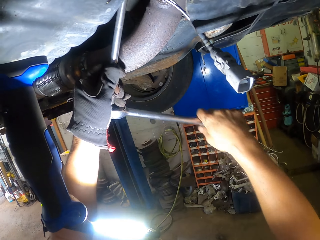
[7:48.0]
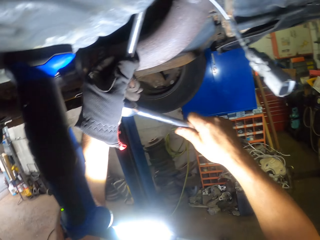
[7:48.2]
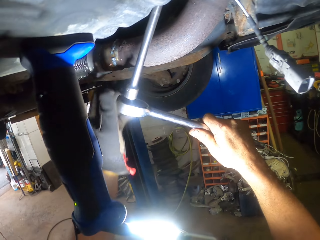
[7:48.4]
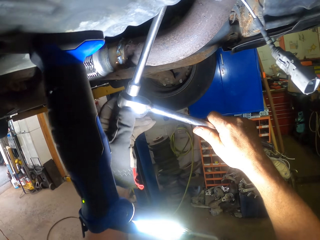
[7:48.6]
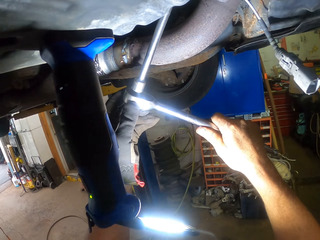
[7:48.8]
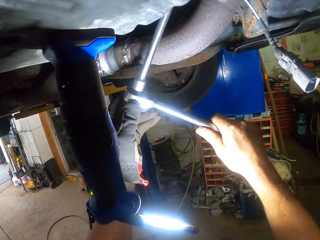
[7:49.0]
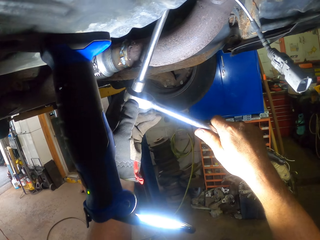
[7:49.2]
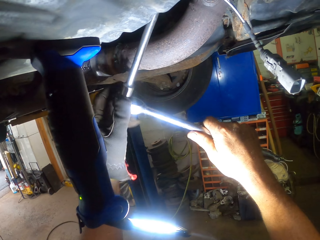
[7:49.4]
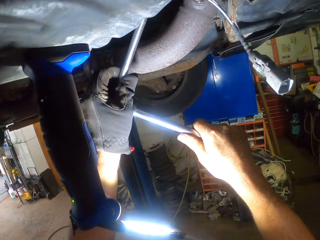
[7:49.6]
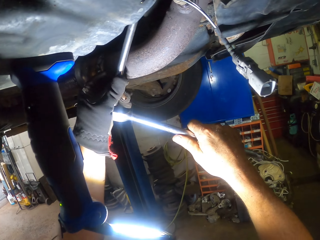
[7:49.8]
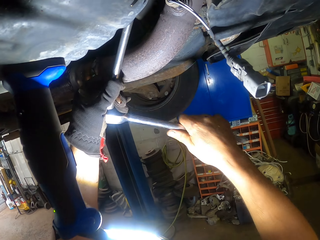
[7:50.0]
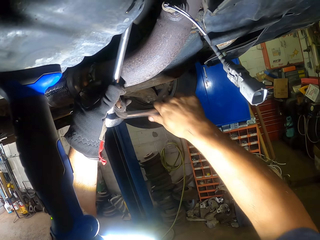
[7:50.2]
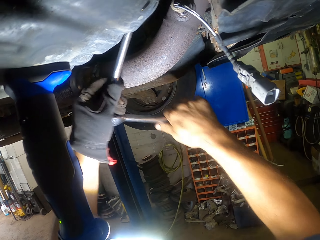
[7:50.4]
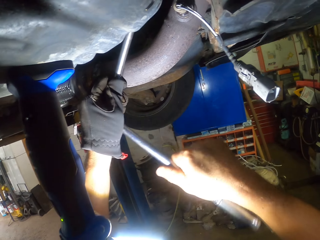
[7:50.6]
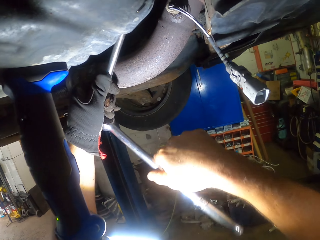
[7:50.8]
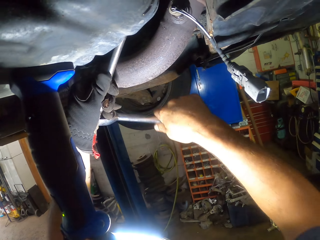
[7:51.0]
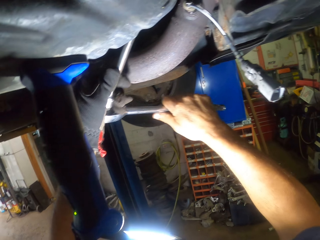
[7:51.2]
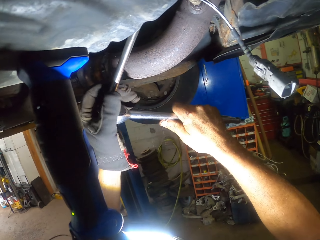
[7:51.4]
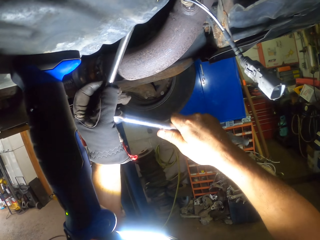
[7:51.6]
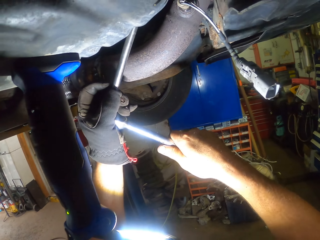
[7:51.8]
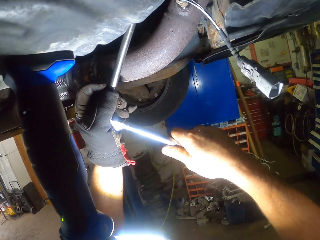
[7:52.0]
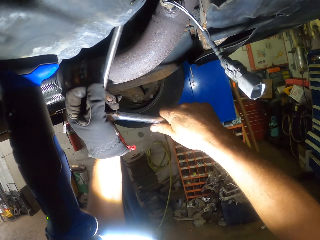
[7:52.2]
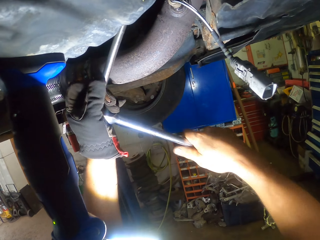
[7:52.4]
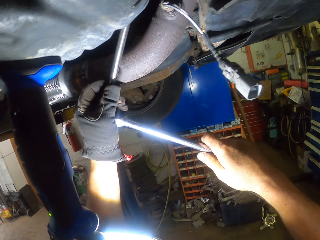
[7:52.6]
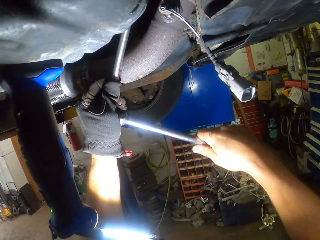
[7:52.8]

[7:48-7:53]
The camera wearer turns the bolt with a ratchet and socket wrench.

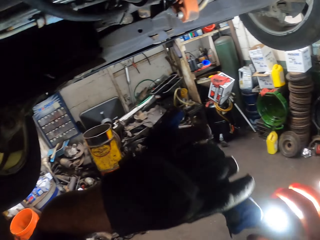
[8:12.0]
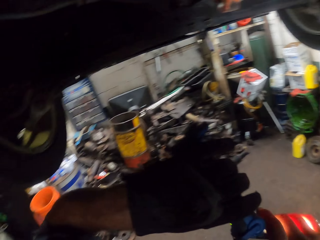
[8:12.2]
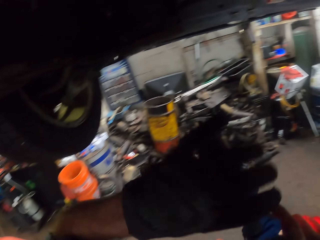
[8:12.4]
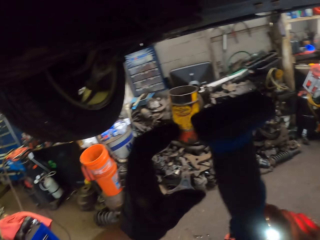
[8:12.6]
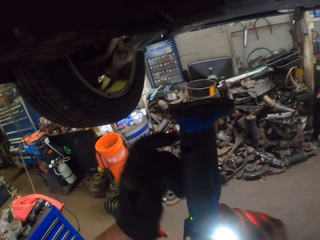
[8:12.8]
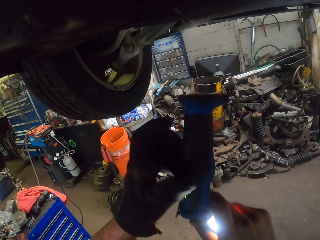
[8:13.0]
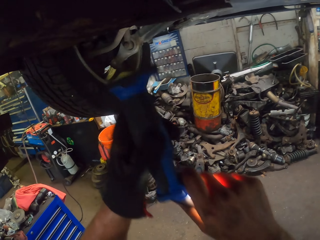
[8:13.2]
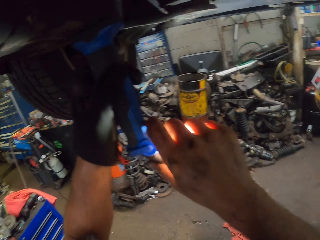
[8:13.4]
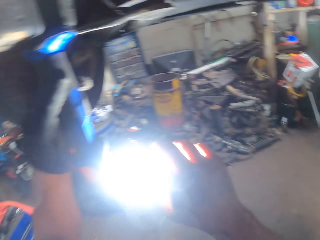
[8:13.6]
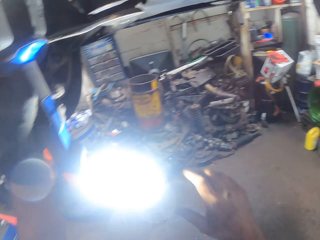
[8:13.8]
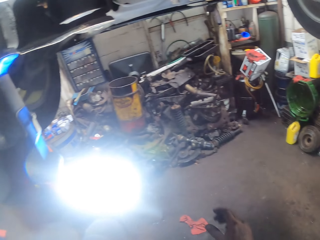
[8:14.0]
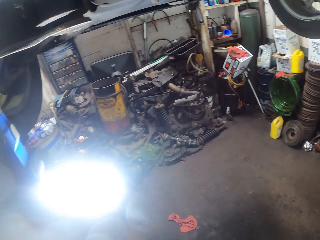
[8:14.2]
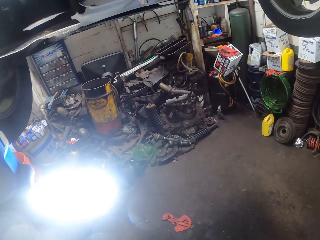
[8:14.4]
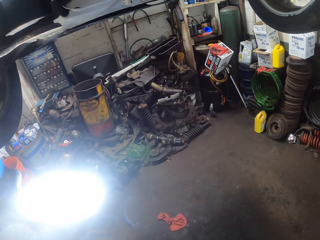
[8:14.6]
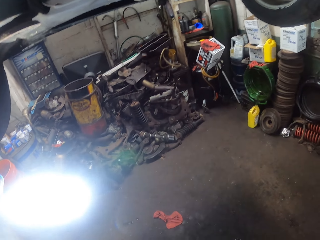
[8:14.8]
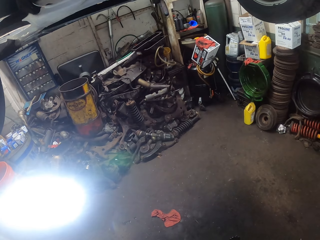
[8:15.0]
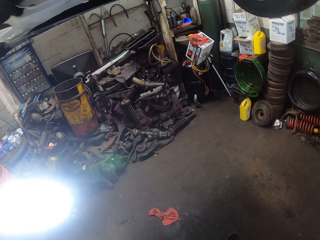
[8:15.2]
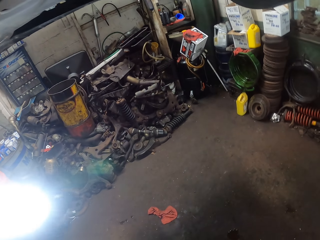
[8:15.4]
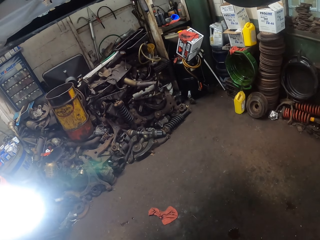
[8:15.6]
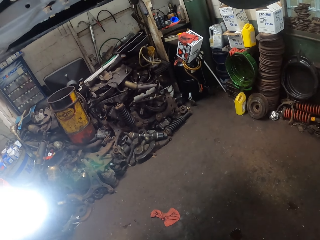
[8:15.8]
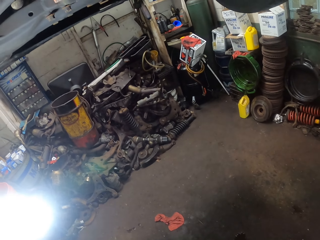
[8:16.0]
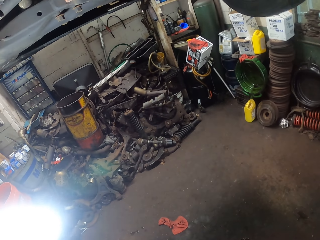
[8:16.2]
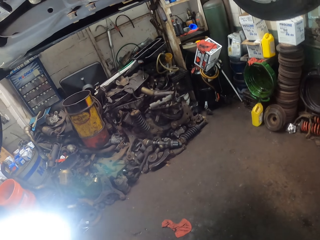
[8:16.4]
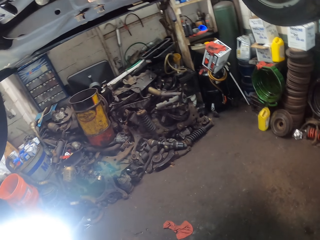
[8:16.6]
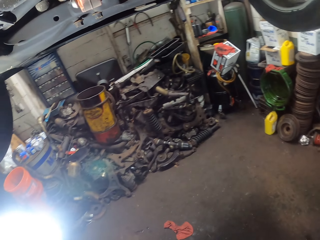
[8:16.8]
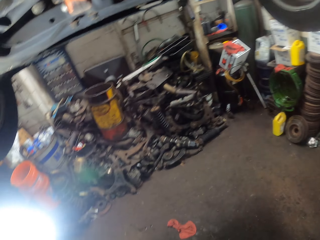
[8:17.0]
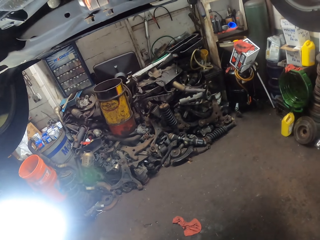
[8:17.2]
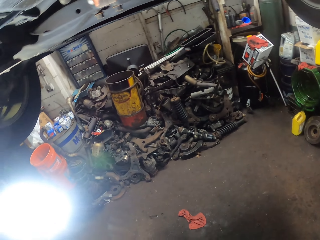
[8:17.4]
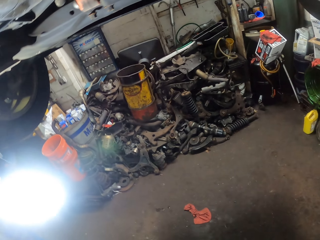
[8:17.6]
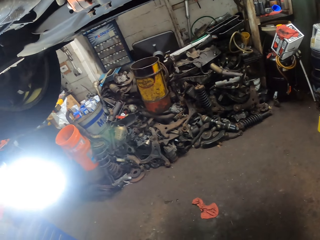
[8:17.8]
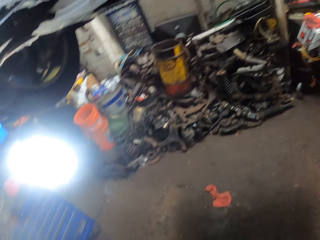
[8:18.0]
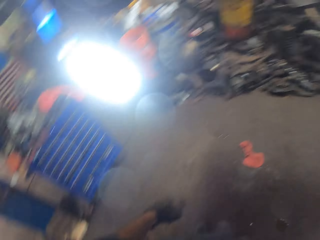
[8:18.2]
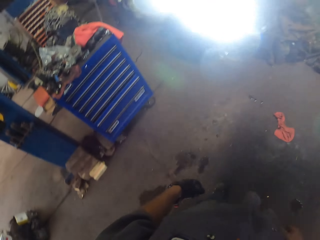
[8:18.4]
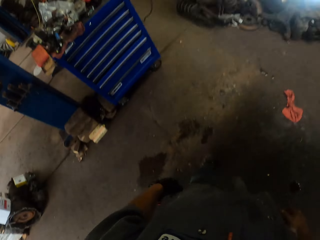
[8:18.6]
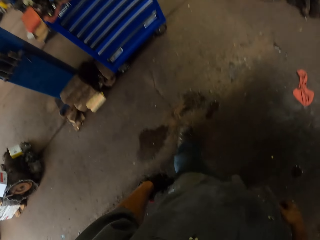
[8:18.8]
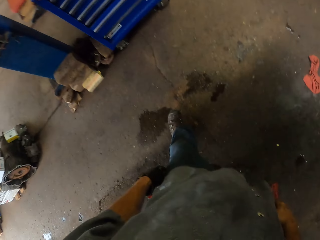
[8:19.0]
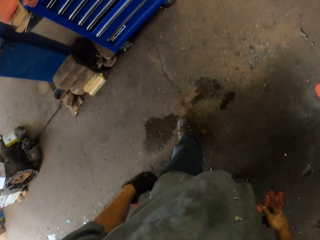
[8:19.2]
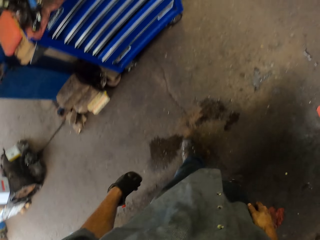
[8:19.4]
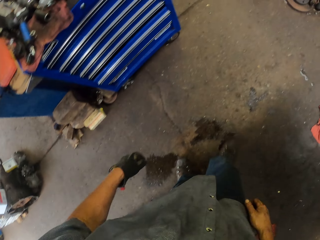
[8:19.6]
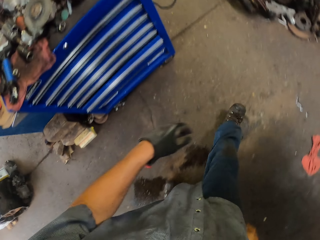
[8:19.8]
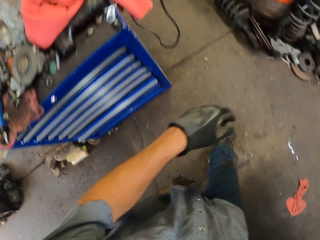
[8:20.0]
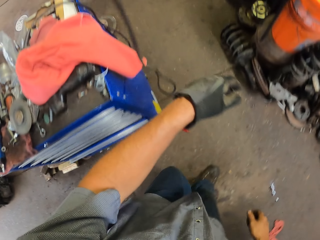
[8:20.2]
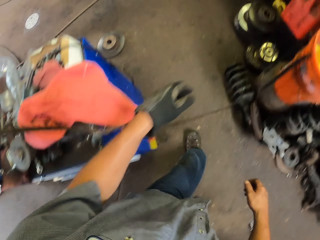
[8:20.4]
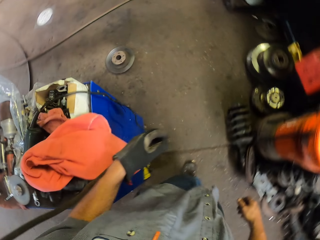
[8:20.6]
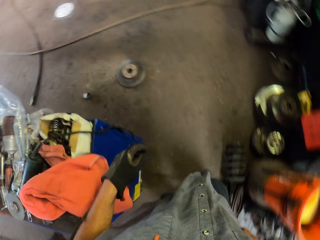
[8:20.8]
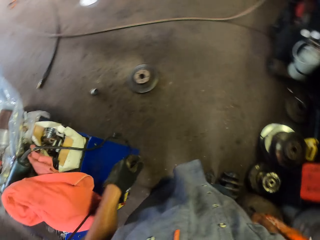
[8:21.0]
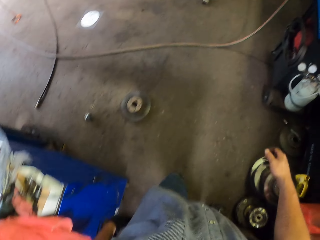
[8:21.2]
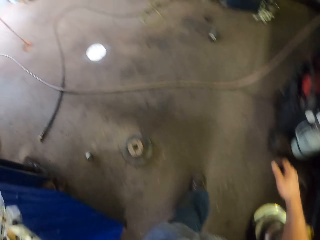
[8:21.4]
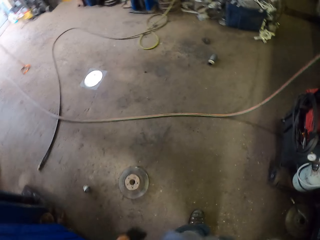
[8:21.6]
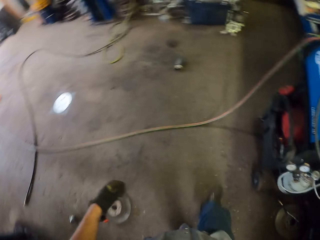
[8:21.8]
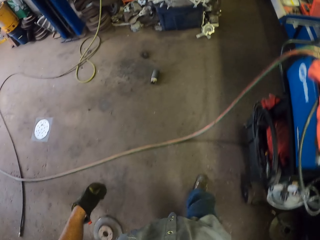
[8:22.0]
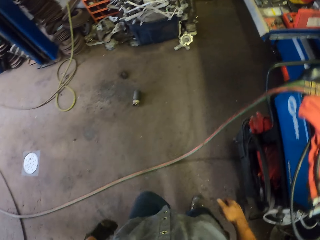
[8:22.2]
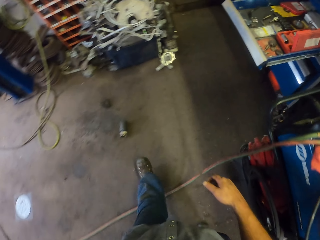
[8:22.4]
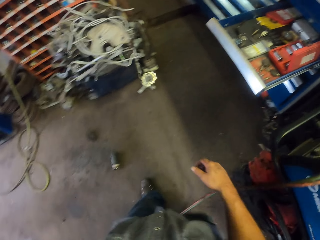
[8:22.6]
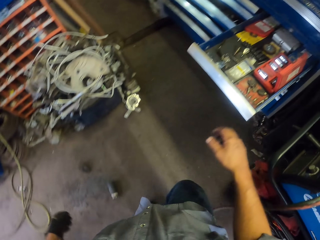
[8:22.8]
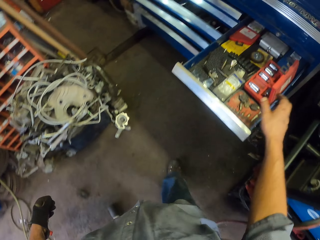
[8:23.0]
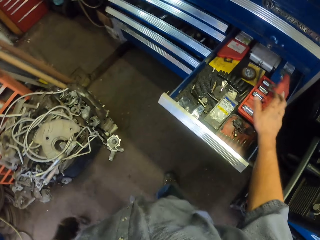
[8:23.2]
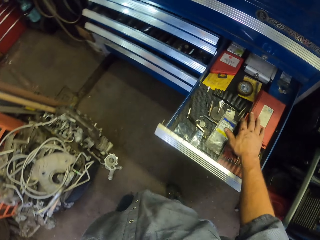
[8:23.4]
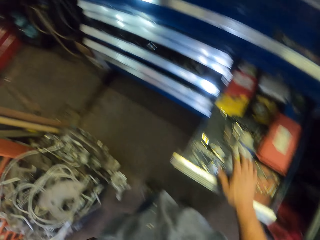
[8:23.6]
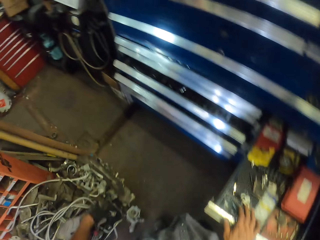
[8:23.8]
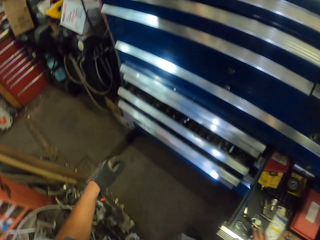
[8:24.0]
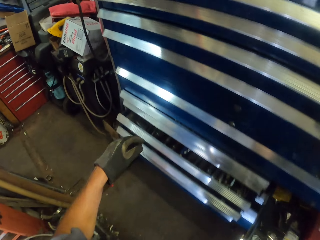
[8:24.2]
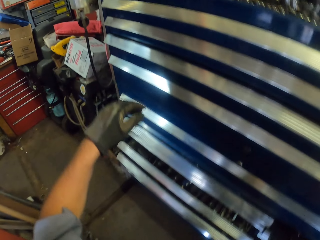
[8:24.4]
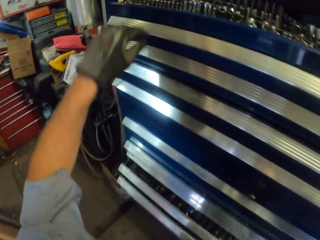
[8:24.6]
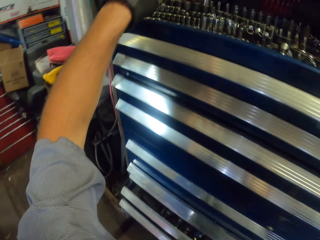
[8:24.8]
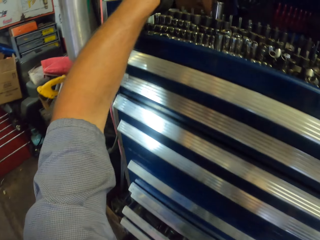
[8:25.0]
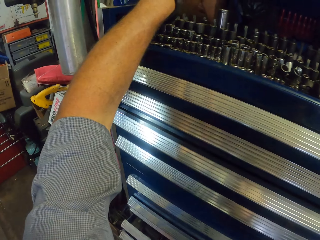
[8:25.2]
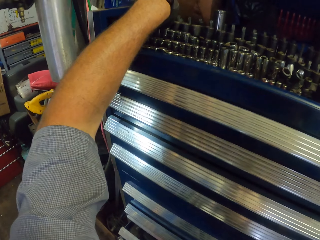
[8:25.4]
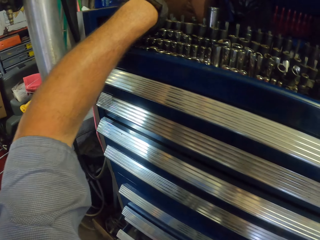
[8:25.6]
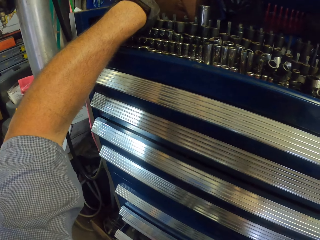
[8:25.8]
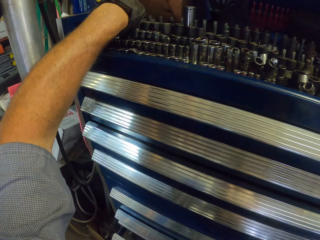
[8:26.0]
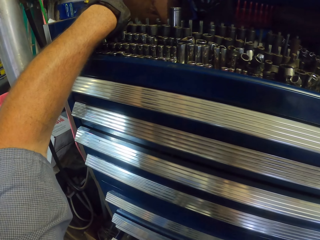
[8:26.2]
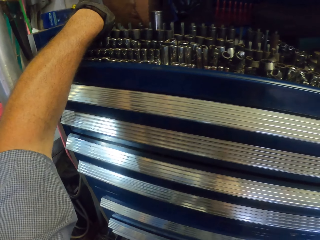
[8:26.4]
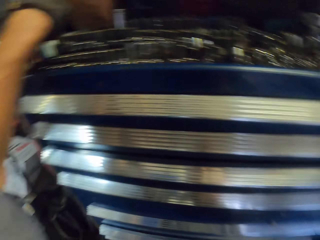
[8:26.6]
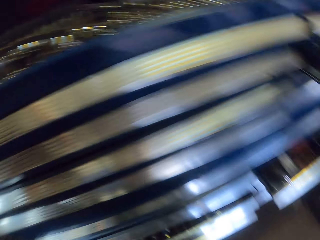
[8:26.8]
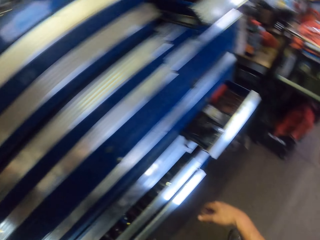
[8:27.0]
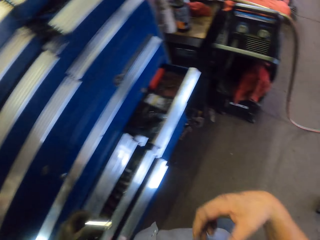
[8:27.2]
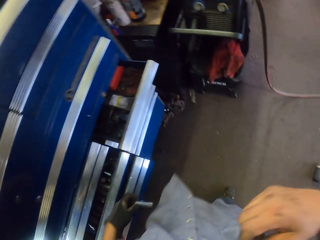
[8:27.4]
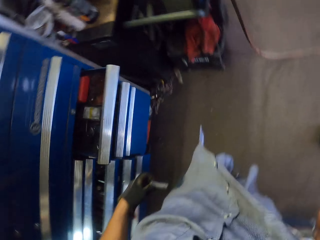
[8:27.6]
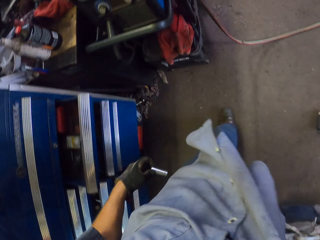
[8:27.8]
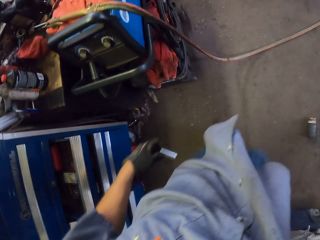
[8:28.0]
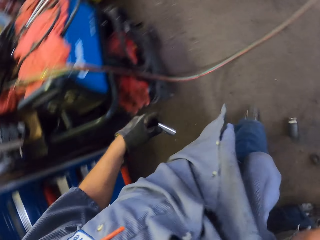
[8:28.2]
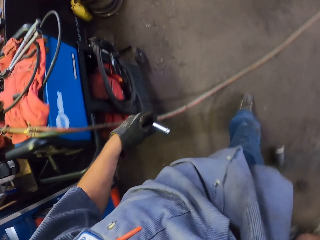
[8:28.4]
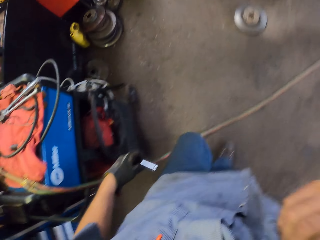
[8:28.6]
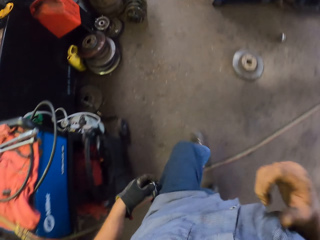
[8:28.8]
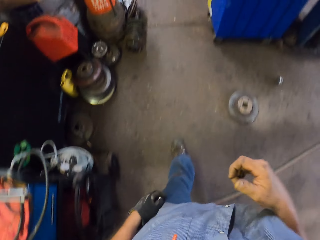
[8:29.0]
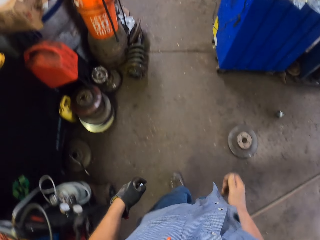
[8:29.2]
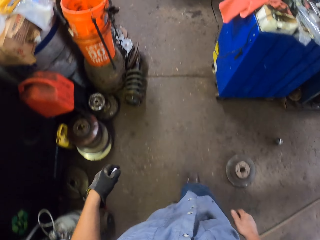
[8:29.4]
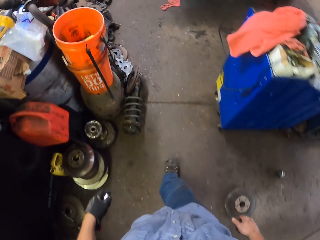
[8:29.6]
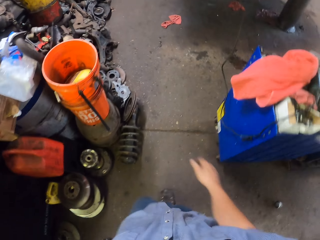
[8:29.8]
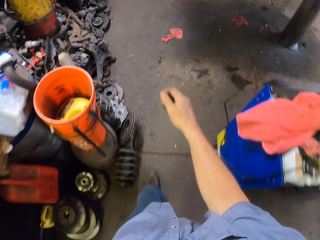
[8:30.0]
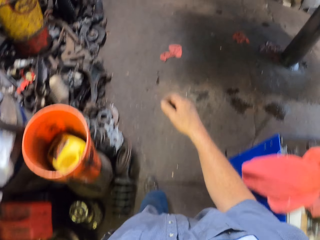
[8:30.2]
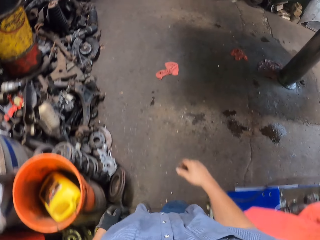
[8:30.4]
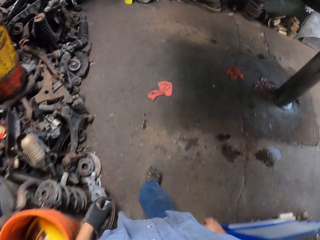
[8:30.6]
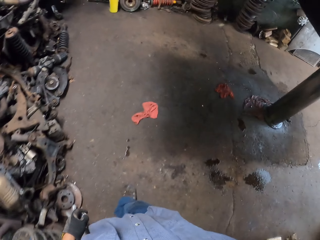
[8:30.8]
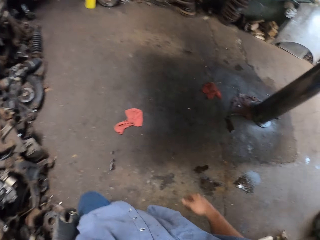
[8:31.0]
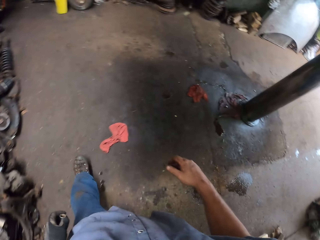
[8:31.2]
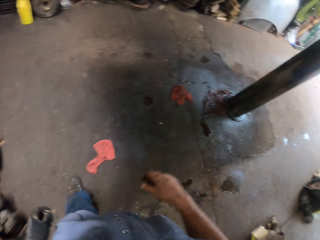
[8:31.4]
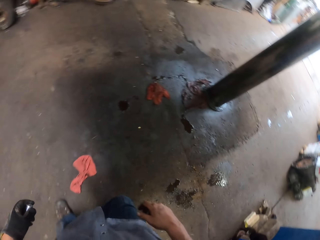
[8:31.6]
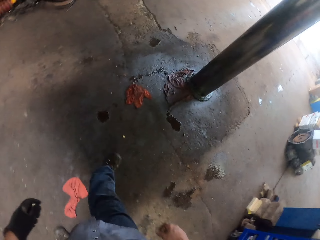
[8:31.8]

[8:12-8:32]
The camera wearer lights under the vehicle with the torch. They hold the torch with both hands. They move the torch to the right hand. They move the torch to the left hand. They put the torch on the engine. They stare at the floor. They walk around the garage. They swing the right hand. They close the drawer with the right hand. They swing the left hand. They pick up a bolt with the left hand. They walk around the garage.
